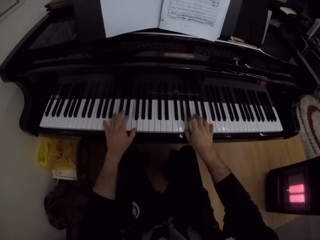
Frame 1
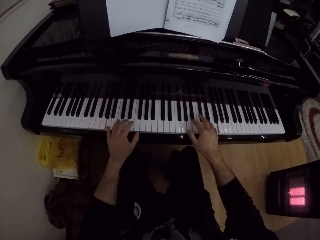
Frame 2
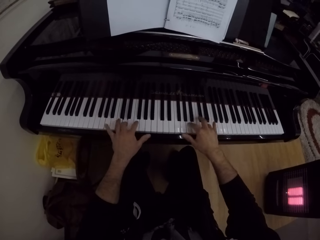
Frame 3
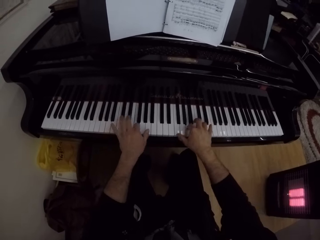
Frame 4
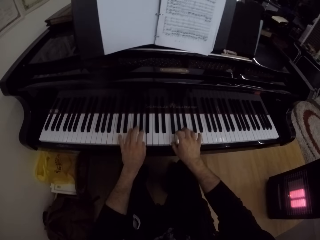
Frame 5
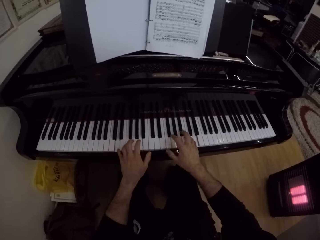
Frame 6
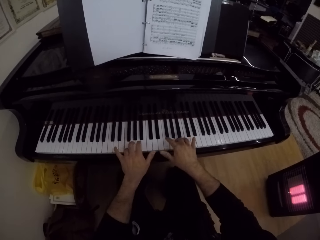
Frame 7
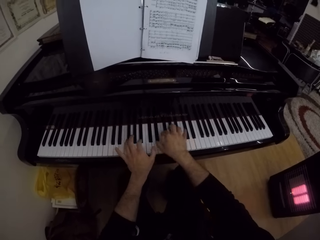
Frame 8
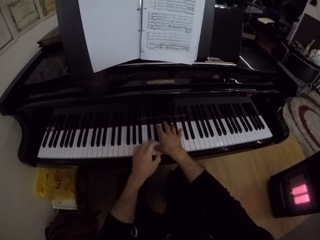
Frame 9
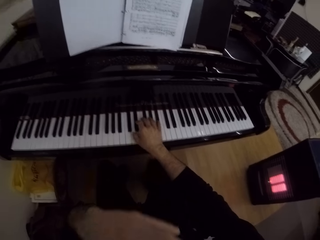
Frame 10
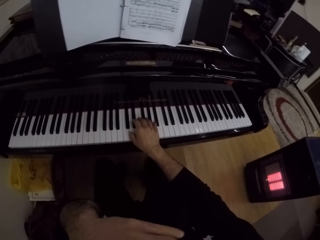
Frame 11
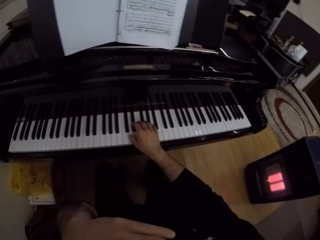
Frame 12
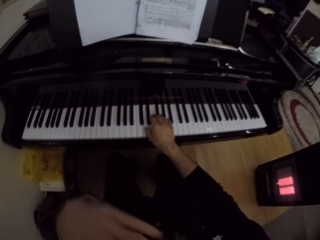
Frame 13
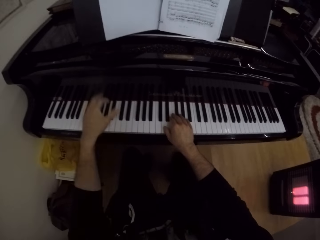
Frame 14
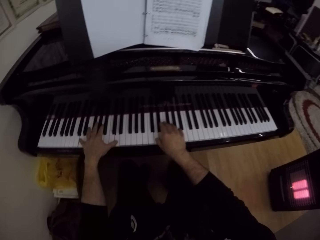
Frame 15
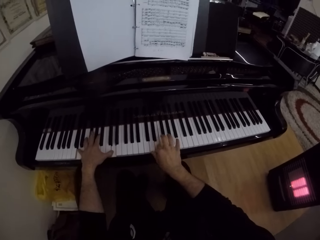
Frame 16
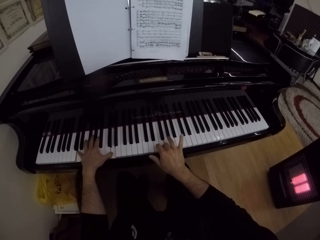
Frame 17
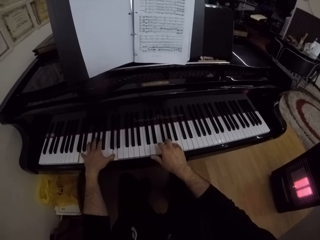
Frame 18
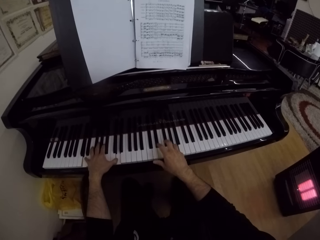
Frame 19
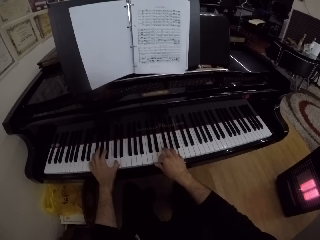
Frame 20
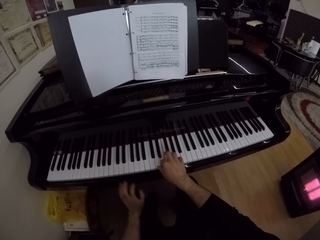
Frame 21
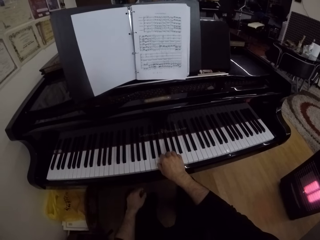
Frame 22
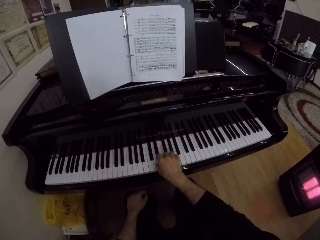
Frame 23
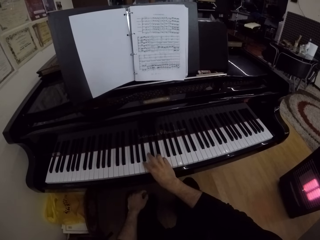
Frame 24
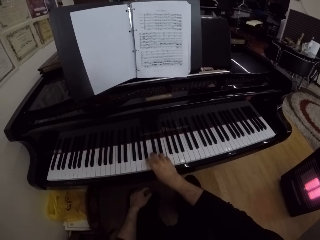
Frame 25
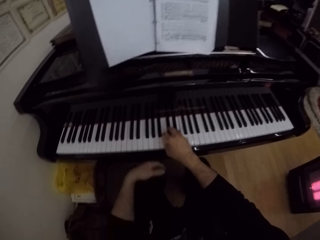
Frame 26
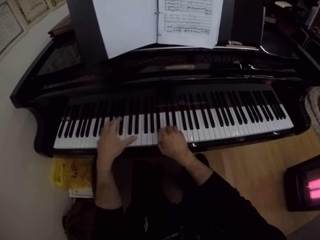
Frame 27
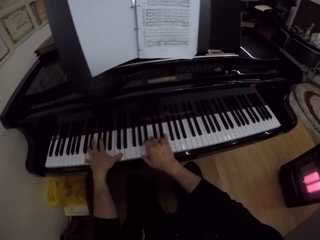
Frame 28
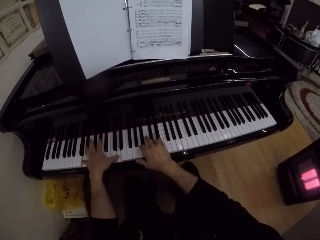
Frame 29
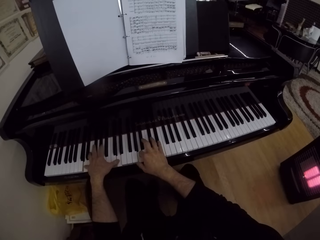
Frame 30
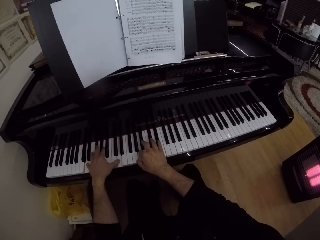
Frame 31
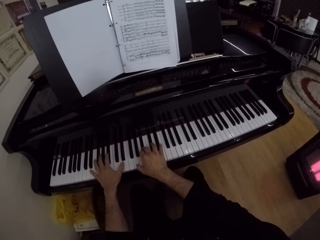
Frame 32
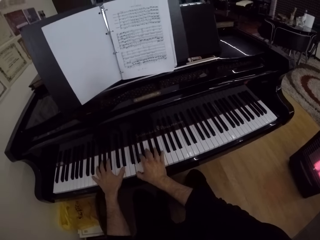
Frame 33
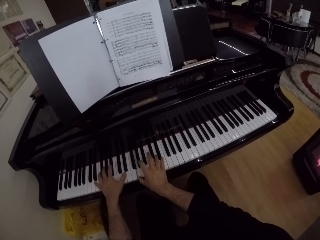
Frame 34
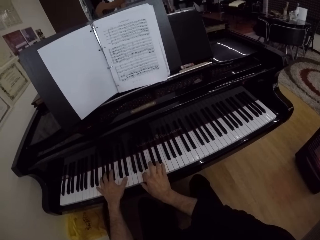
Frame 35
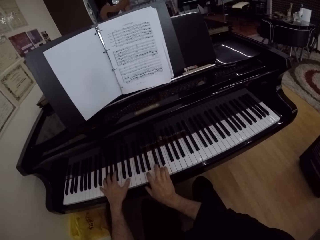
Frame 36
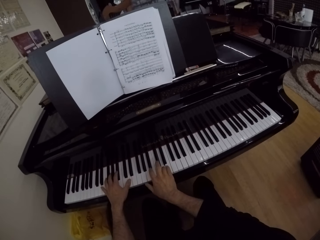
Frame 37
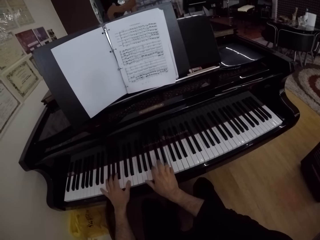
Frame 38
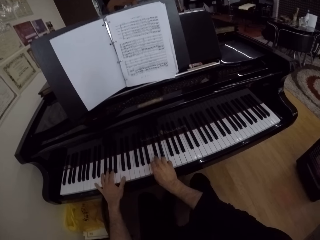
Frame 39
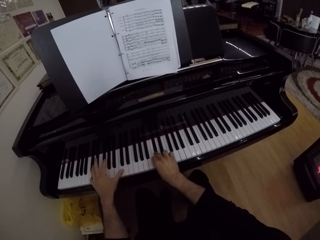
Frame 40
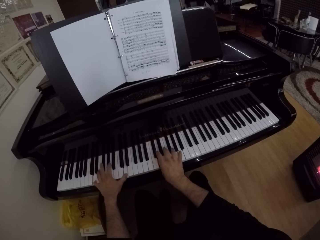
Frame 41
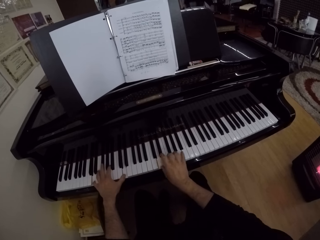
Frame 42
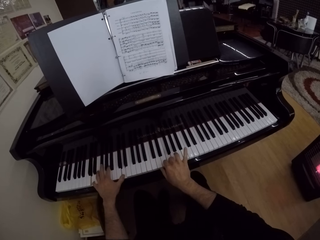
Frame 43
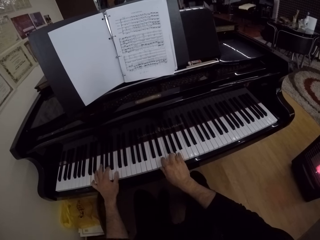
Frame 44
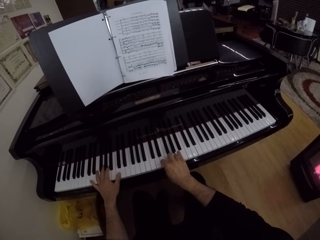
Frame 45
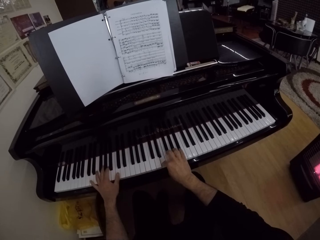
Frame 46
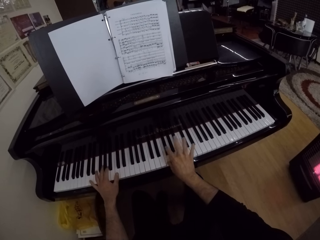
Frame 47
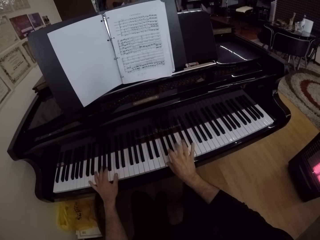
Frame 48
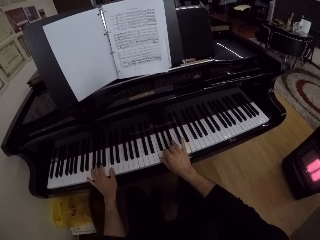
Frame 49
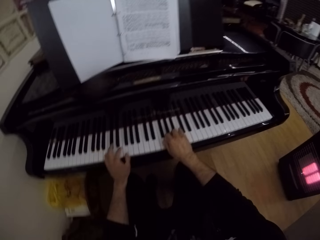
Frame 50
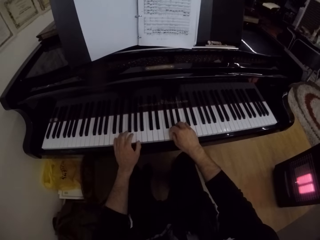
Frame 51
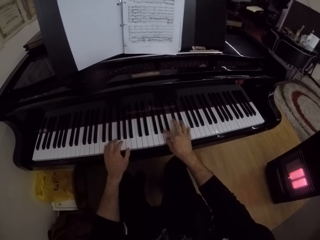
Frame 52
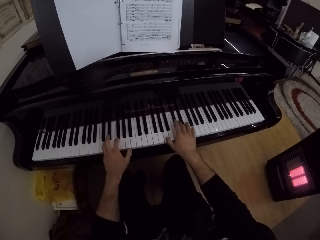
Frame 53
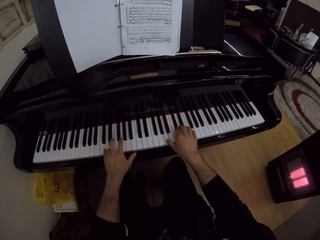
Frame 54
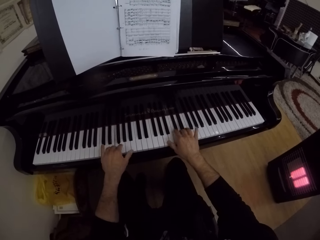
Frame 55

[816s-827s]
The camera wearer takes his left hand off the piano. He touches his mouth with his left hand. He scratches his face with his hand. He plays the piano with both hands. He takes his left hand off the piano. He plays the piano with his right hand. He places his left hand on his left leg. He takes his left hand off his left leg. He plays the piano with both hands.

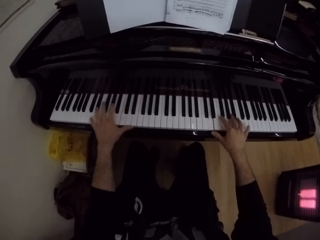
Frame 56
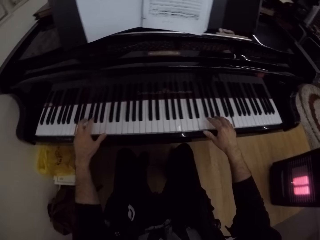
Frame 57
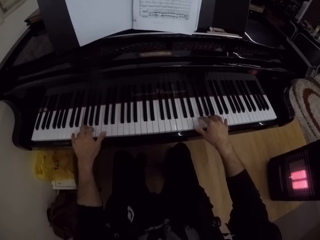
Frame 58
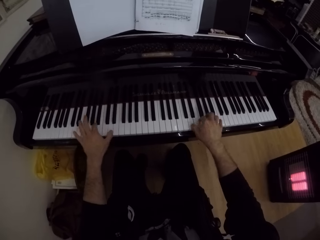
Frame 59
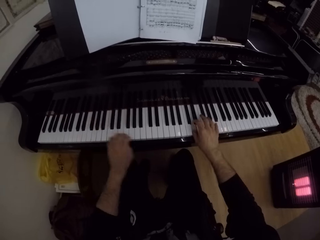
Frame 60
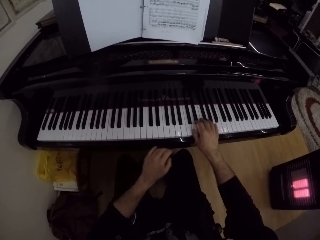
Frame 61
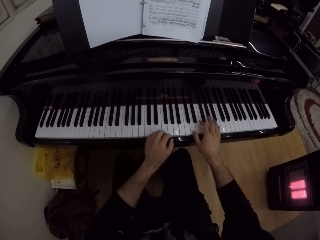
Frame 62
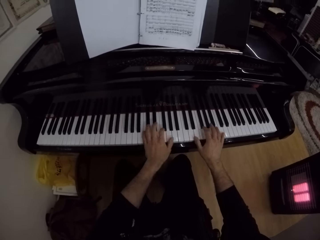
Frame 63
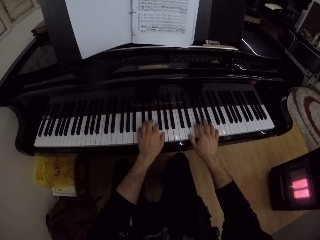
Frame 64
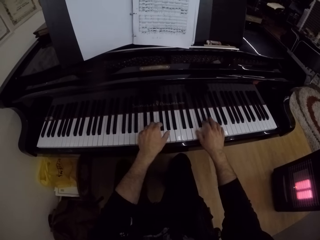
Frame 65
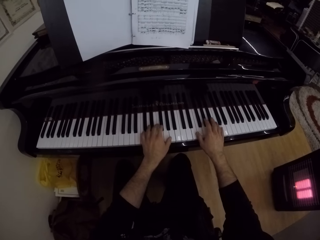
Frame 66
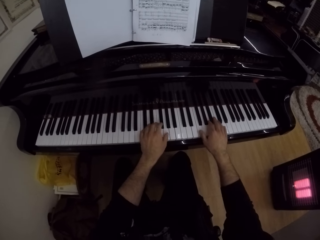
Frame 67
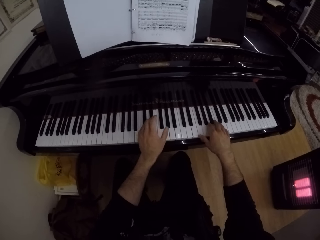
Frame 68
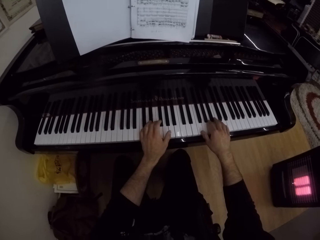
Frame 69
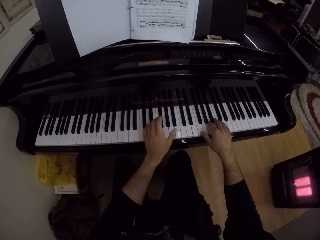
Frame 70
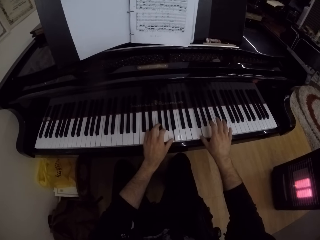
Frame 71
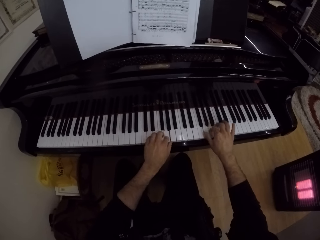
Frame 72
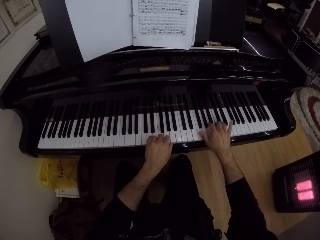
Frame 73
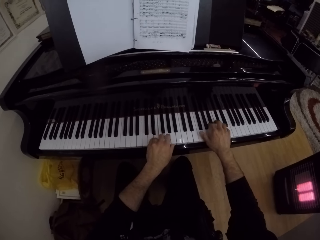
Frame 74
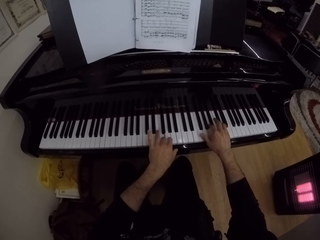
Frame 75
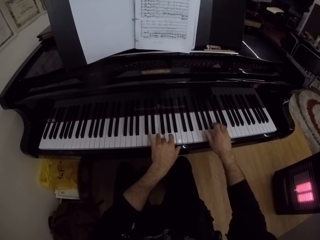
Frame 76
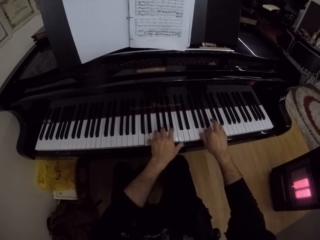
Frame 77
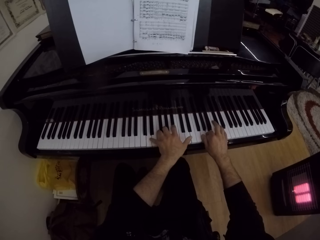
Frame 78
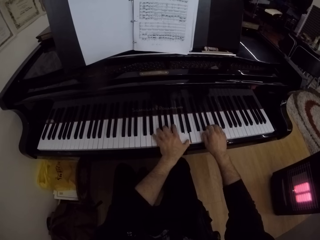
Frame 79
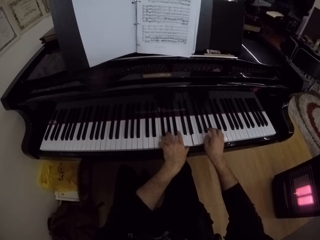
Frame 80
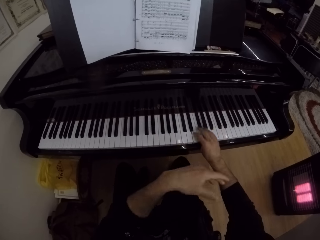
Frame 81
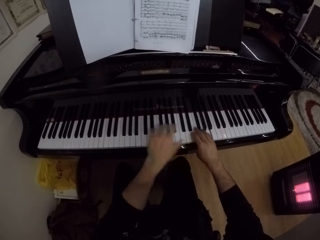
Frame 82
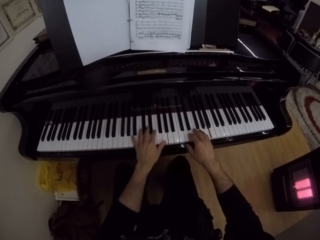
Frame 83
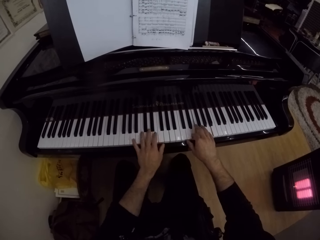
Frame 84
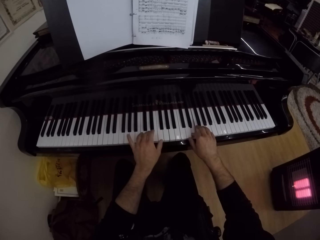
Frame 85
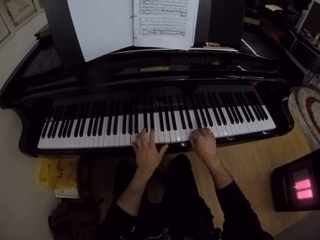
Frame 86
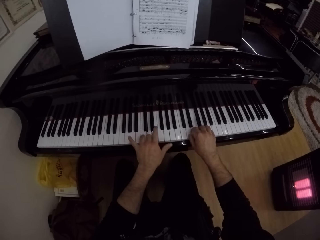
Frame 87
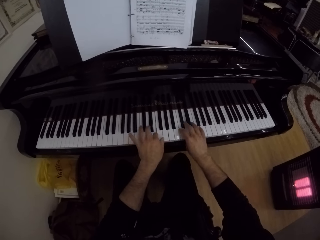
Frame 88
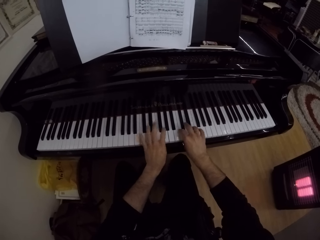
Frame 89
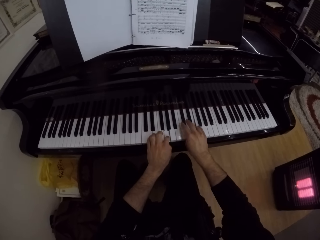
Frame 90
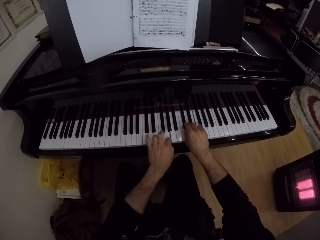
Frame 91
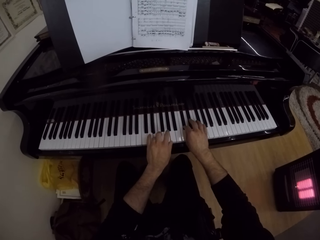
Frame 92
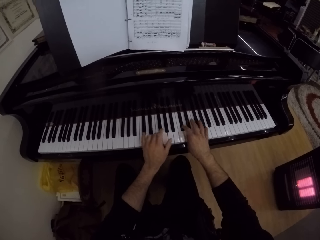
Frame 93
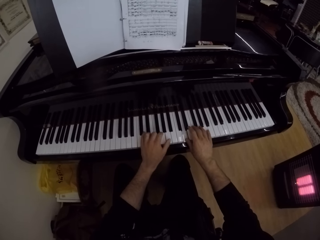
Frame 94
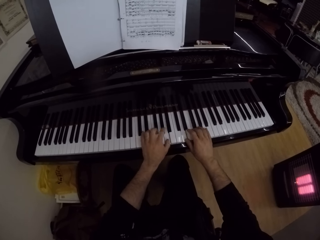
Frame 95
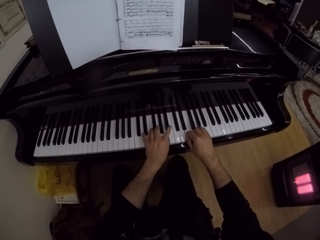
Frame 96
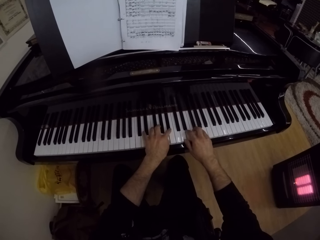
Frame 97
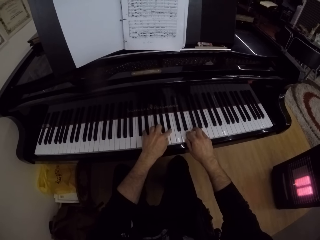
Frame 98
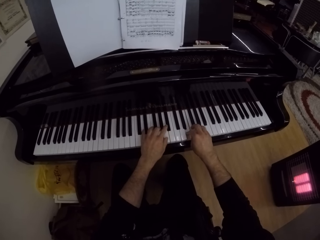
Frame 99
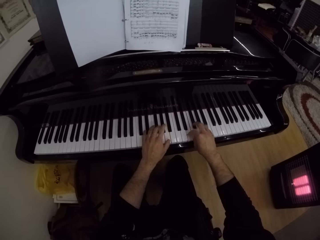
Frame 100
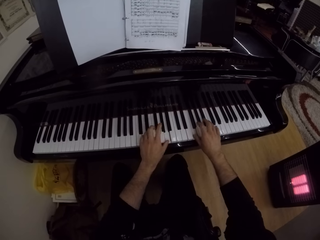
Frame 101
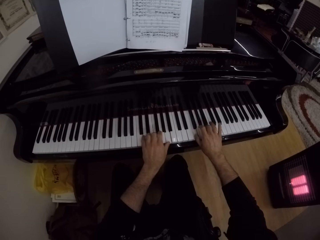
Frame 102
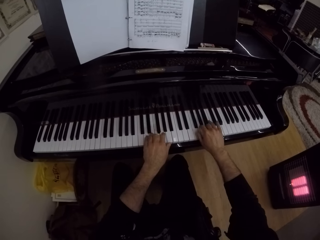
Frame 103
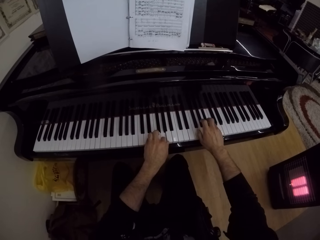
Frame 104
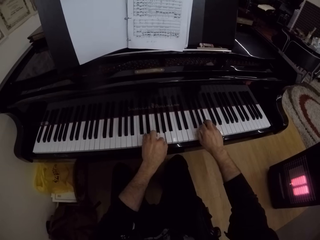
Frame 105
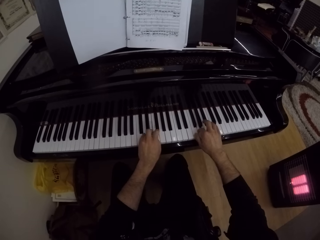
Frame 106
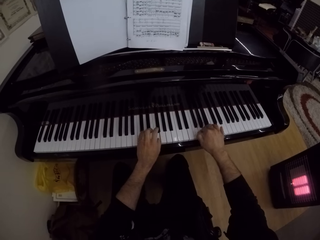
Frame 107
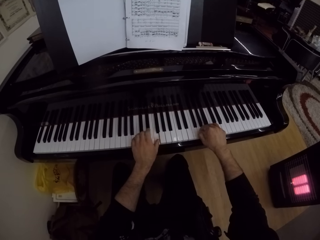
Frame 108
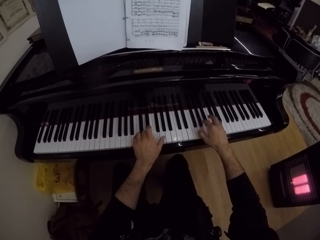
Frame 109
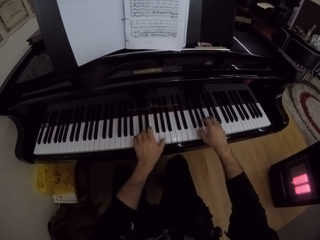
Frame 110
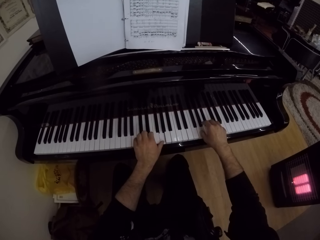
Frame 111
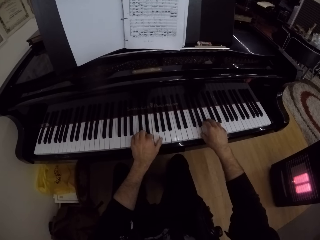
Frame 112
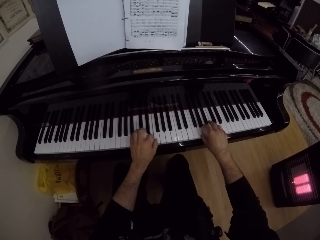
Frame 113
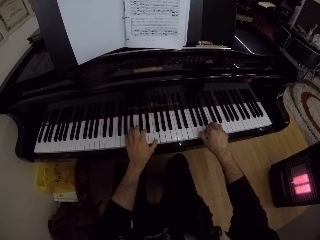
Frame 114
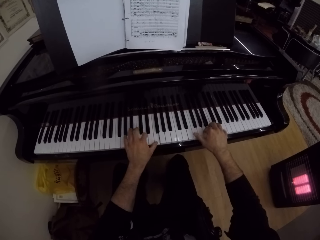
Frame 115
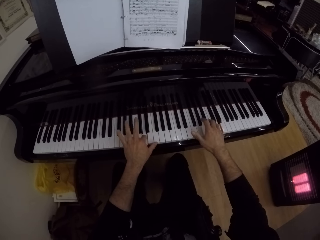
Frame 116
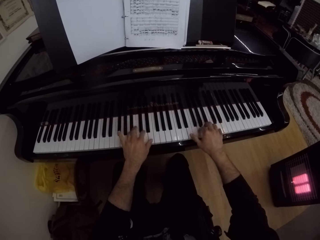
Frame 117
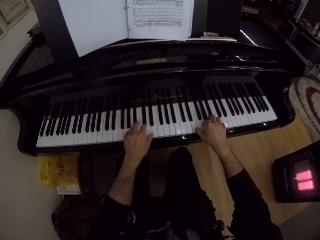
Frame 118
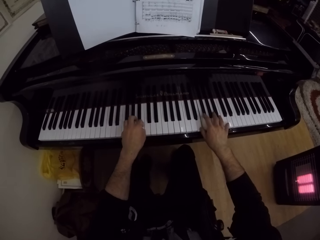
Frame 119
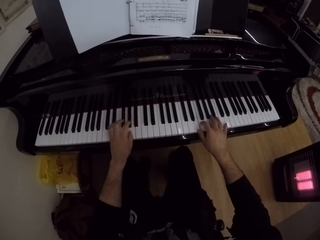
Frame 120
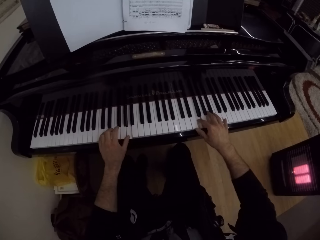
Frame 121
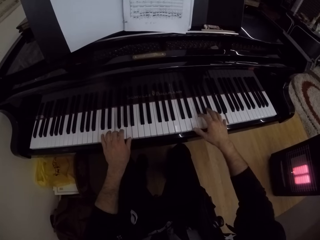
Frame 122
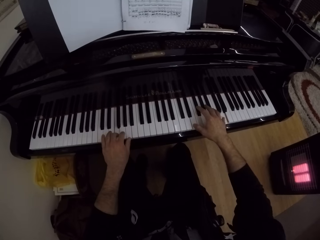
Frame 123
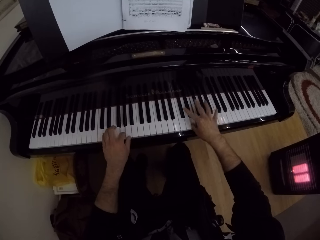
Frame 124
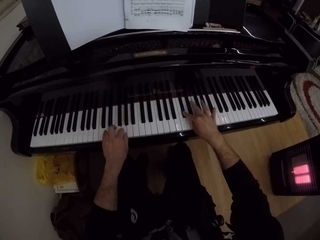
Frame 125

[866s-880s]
The camera wearer moves the left hand. They play the keyboard with both hands. They move the left hand. They play the keyboard with both hands.
